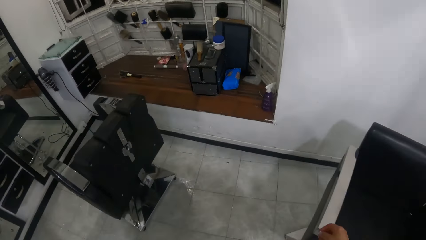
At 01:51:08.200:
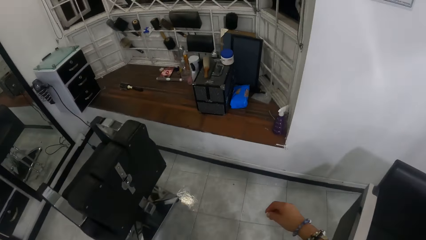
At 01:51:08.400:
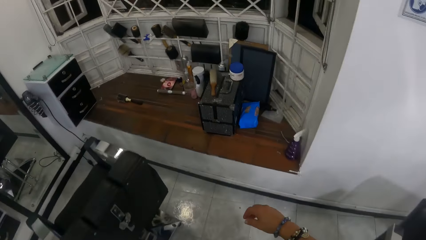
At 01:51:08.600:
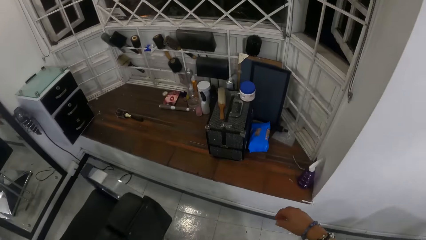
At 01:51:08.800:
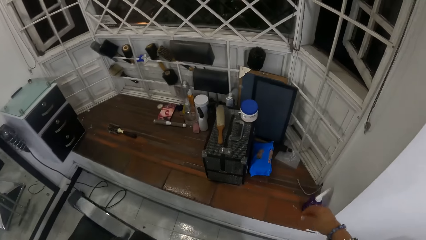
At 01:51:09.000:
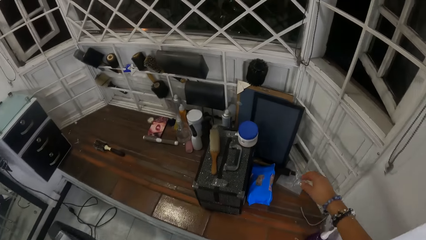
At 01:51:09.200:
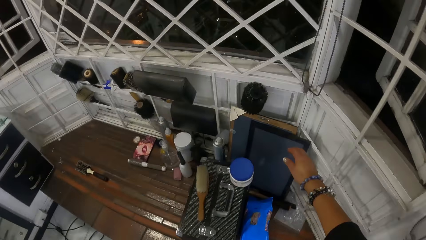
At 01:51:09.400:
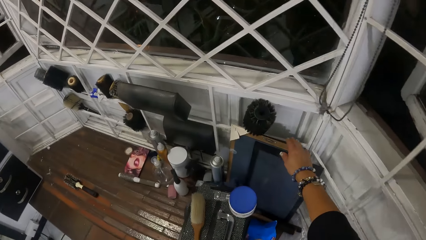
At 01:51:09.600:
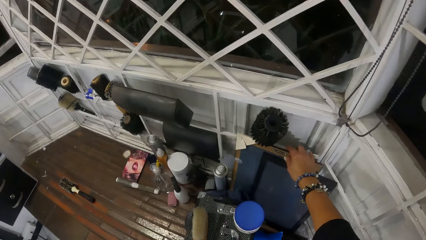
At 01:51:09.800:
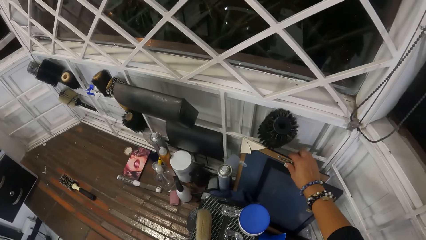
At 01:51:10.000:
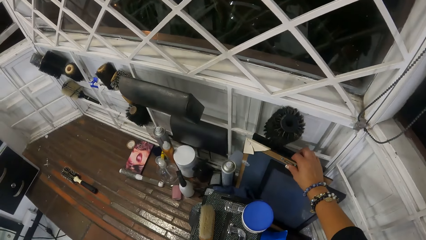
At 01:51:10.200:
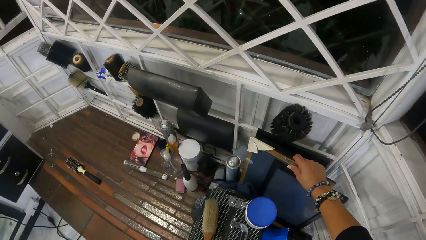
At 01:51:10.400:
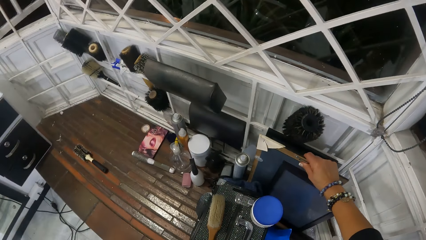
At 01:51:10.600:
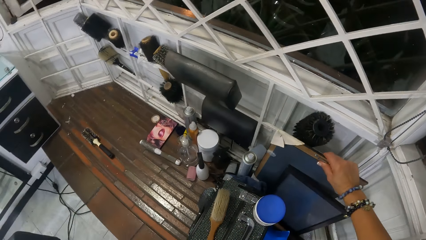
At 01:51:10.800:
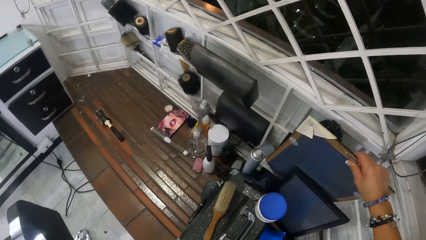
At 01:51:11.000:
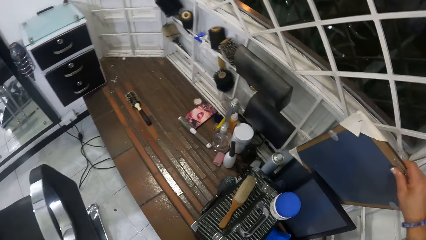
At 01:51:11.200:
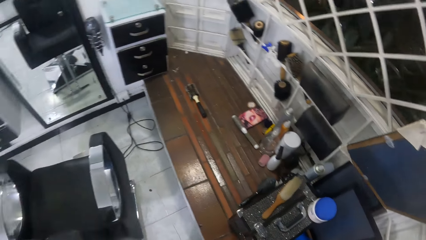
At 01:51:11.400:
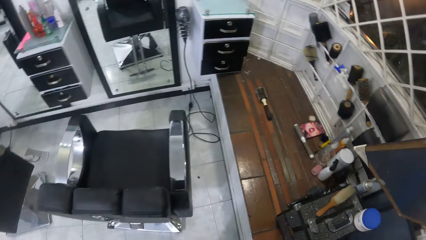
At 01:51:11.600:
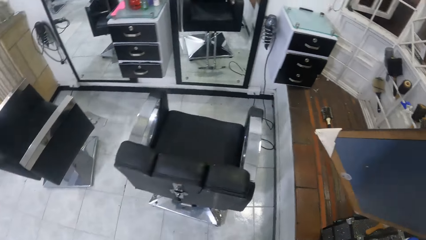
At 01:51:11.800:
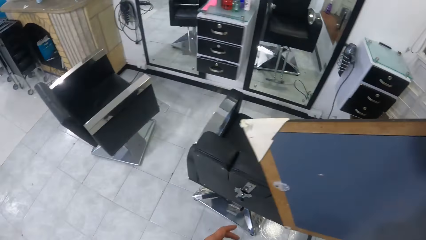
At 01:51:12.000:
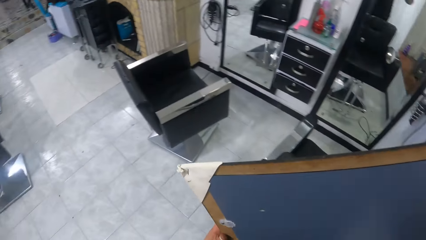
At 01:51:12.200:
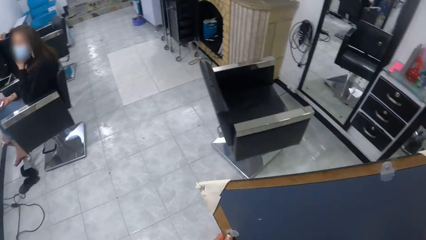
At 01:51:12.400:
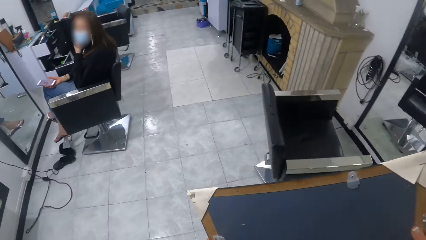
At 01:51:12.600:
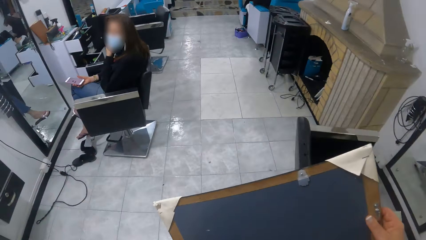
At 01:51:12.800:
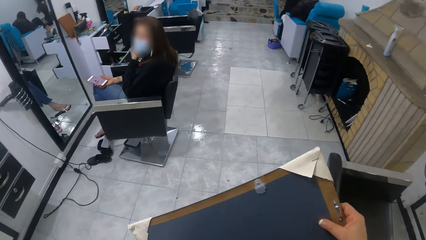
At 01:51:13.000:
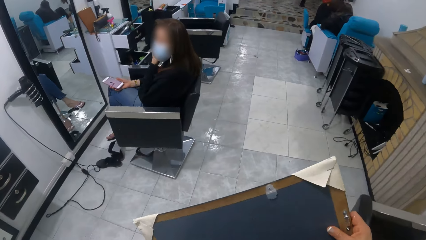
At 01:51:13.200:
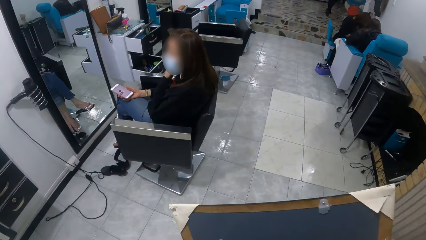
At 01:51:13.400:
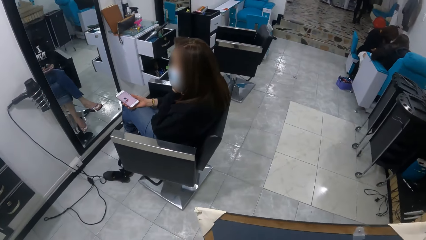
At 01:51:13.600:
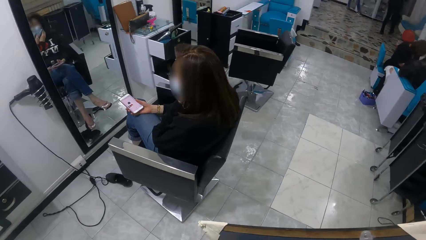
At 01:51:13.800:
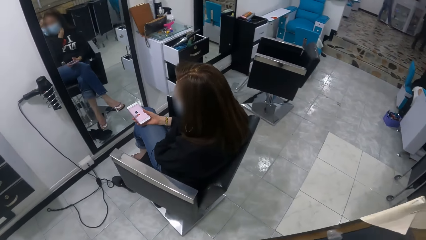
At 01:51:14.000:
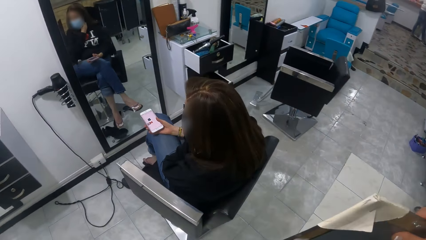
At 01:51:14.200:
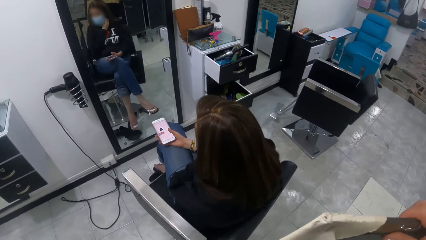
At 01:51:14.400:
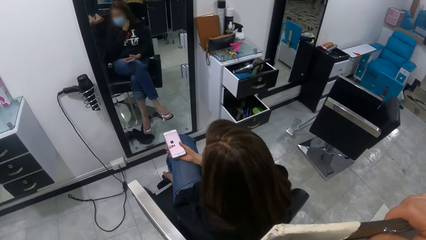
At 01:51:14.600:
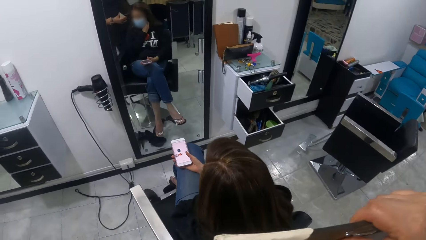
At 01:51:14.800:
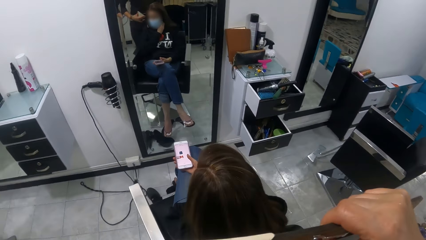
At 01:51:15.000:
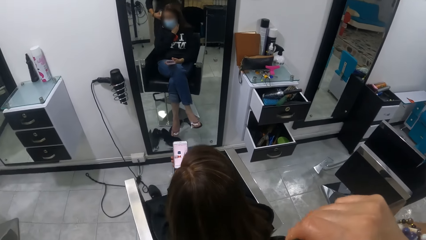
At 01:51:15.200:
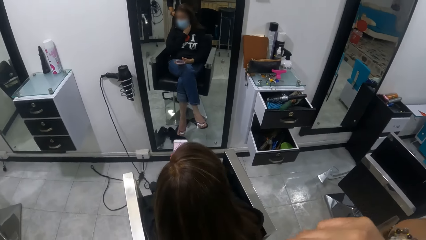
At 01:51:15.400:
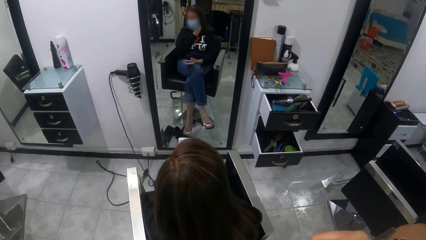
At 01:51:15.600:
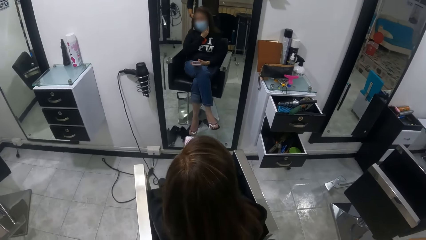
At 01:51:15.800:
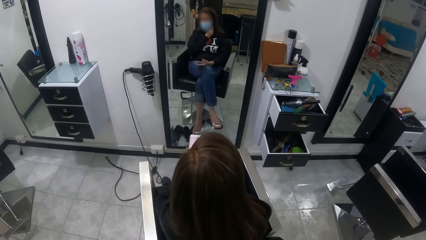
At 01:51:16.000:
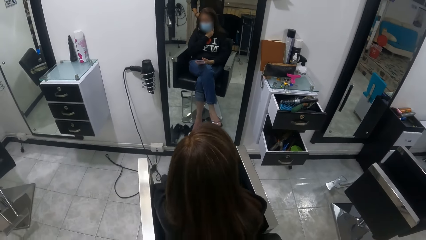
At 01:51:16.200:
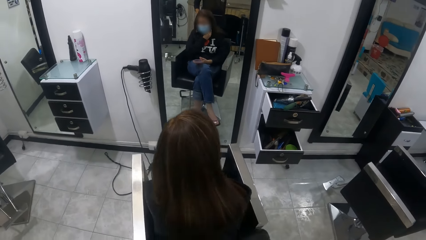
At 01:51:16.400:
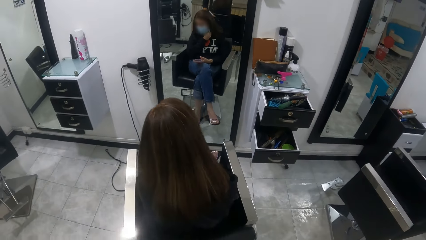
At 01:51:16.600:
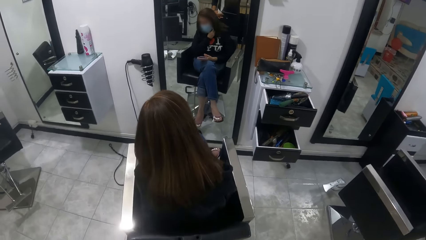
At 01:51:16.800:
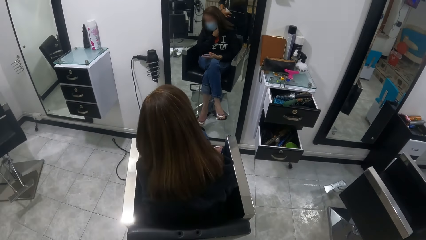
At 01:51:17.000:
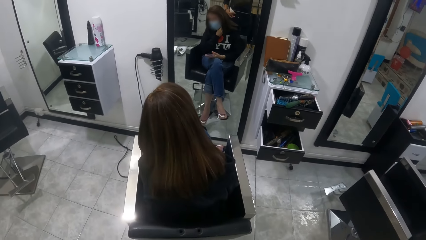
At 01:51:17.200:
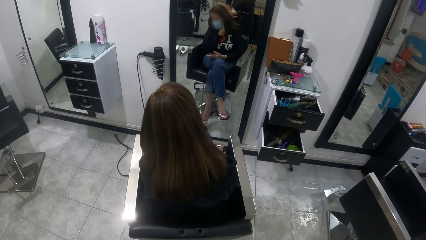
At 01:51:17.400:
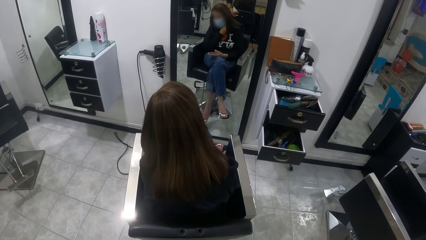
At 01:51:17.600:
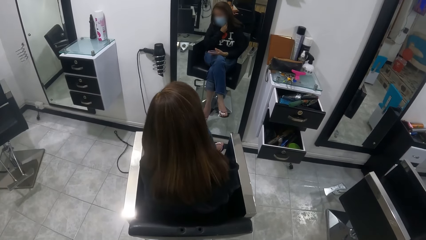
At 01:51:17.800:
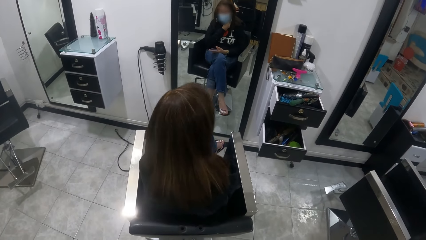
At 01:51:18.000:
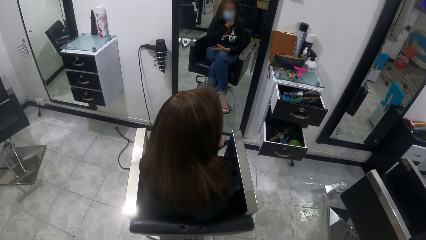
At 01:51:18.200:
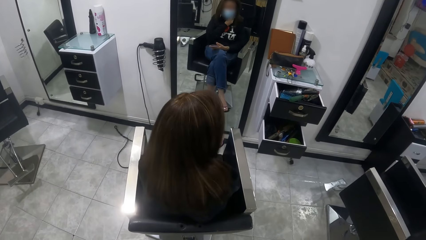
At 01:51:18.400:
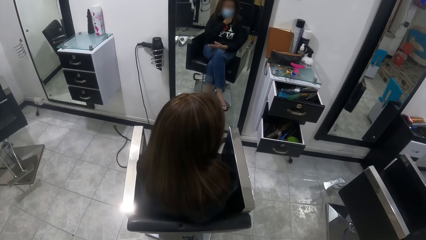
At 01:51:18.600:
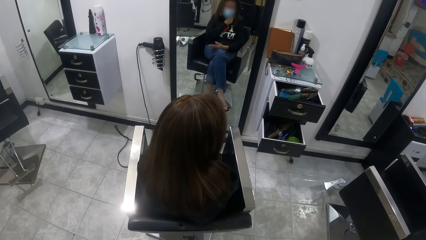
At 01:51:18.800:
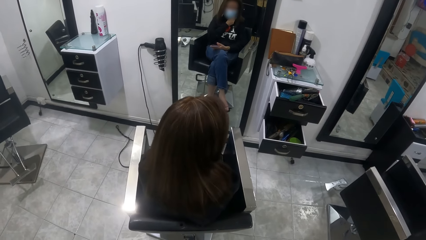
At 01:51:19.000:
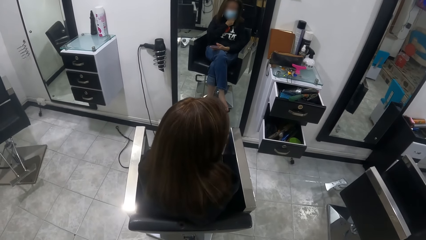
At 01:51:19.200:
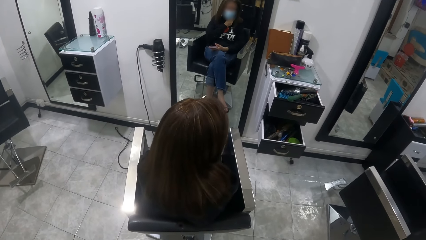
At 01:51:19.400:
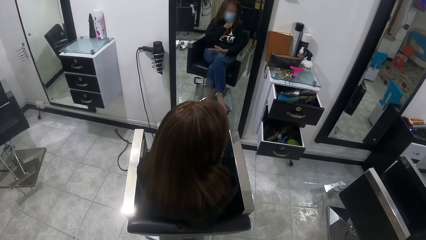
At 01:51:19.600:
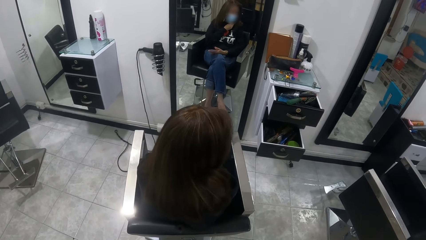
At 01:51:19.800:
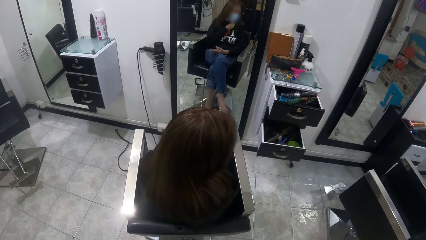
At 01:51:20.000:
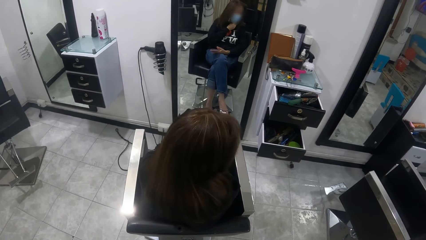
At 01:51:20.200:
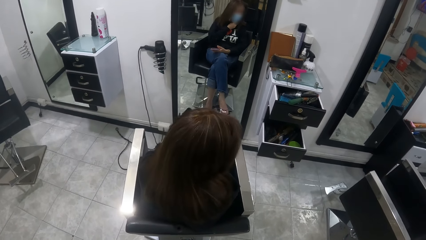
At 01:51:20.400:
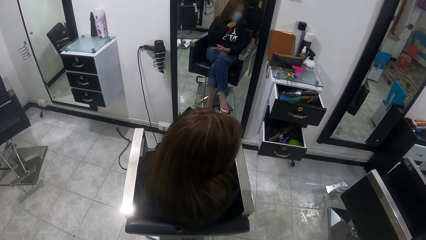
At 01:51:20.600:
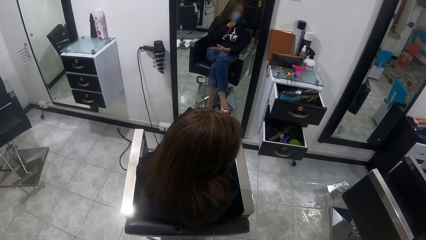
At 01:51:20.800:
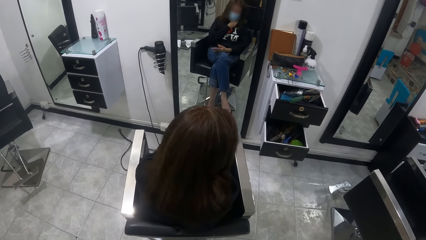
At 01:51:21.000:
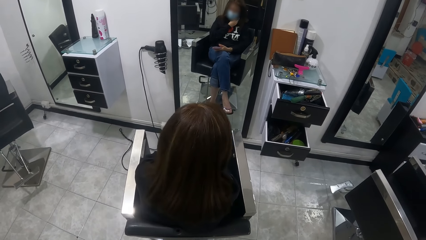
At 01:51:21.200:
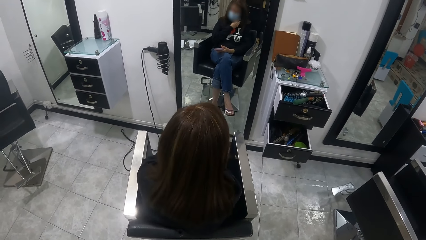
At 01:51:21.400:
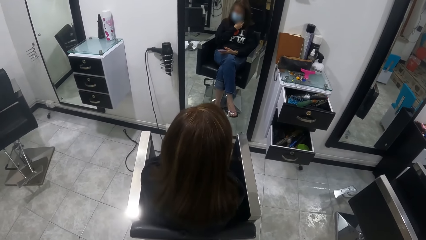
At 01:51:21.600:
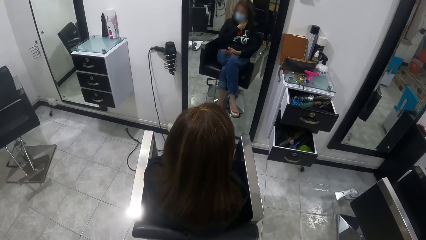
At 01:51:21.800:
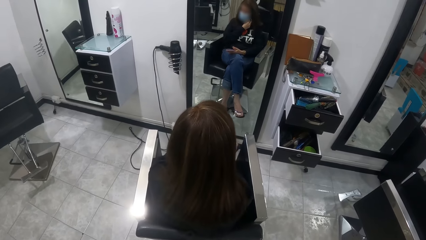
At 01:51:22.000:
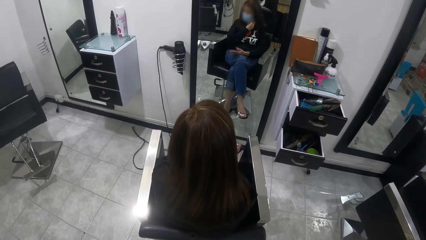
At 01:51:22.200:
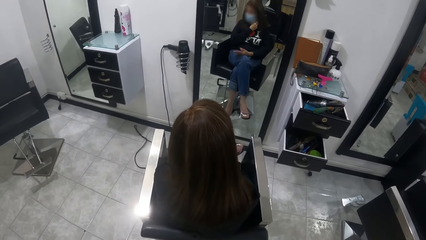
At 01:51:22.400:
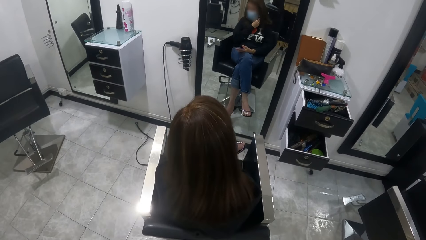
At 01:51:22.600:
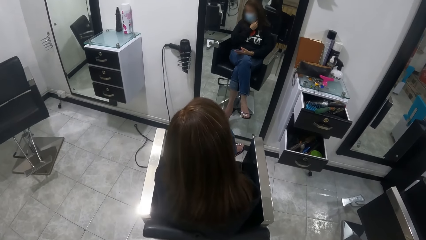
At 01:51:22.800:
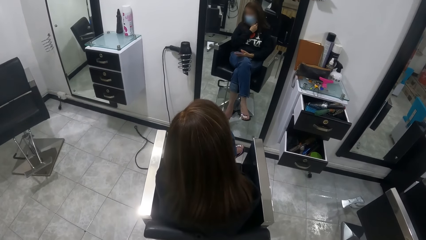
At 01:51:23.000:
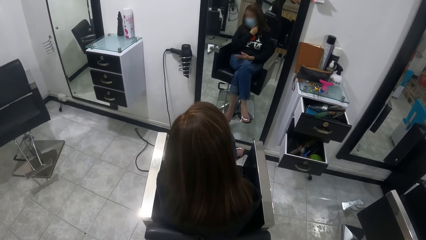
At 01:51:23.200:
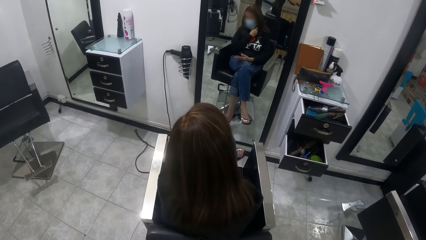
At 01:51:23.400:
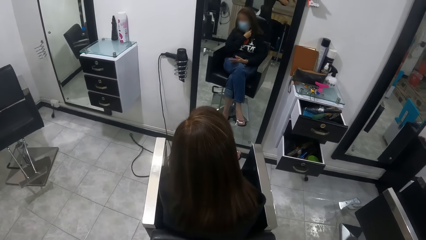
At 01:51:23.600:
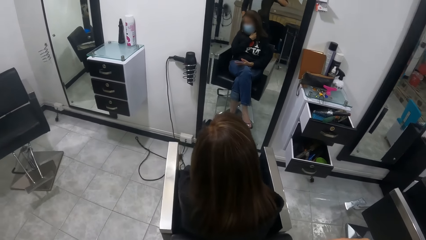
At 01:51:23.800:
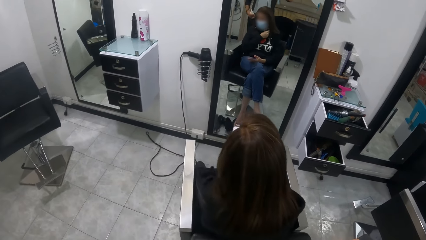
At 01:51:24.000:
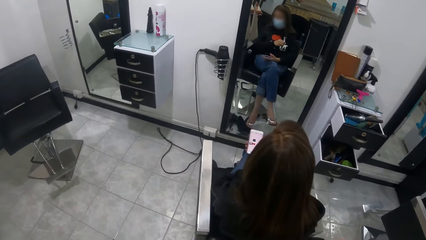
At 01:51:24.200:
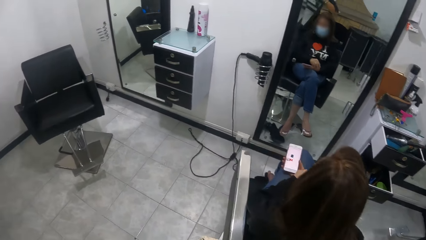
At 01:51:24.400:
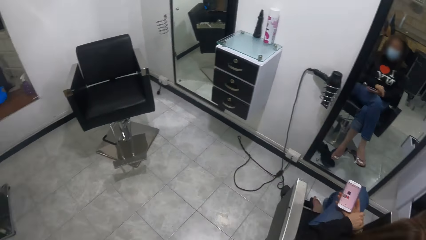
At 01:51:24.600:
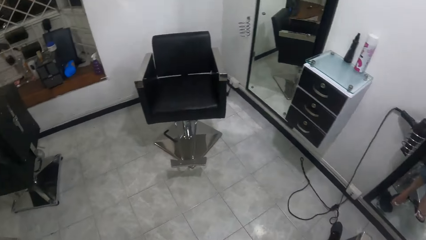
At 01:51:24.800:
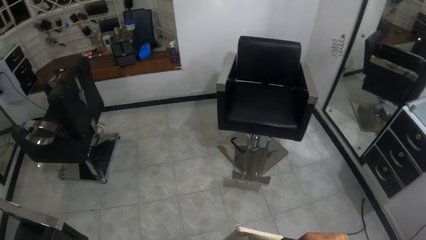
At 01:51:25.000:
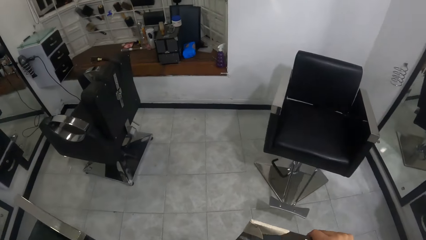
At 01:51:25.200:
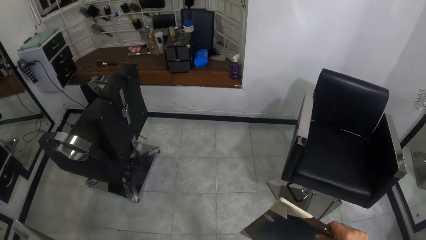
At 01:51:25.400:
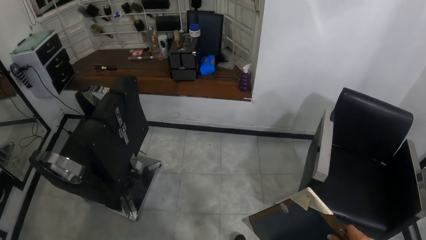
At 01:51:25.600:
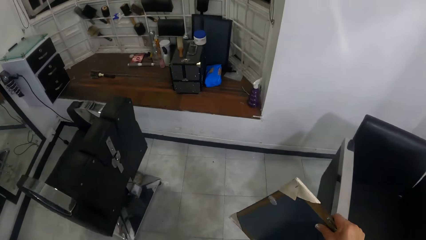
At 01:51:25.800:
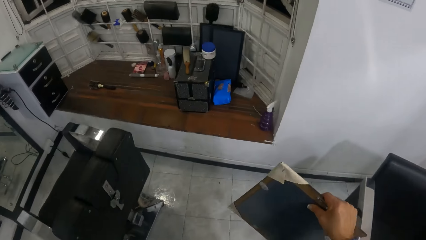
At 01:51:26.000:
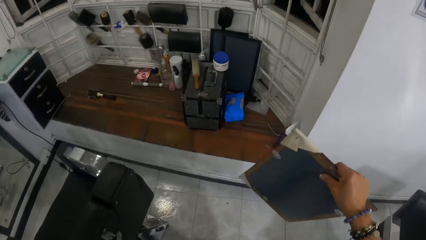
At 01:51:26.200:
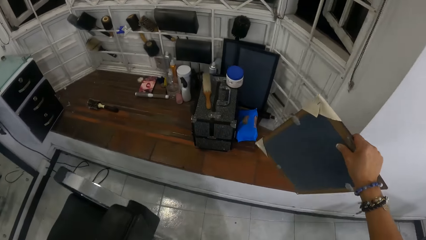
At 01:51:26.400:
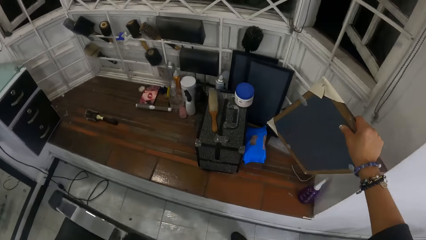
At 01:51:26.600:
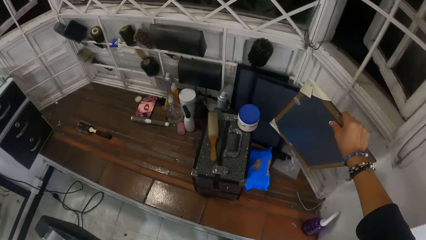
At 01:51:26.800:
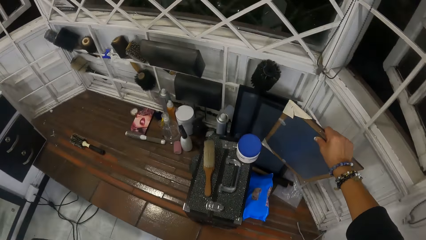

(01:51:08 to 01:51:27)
The camera wearer picks up a mirror from the floor with her right hand. She walks in the salon. The woman holds her neck with her left hand. The camera wearer holds the mirror with her hands. The woman moves her head and checks her hair in the mirror. She drops her left hand on her lap. The camera wearer holds the mirror with her right hand. She walks in the salon.
